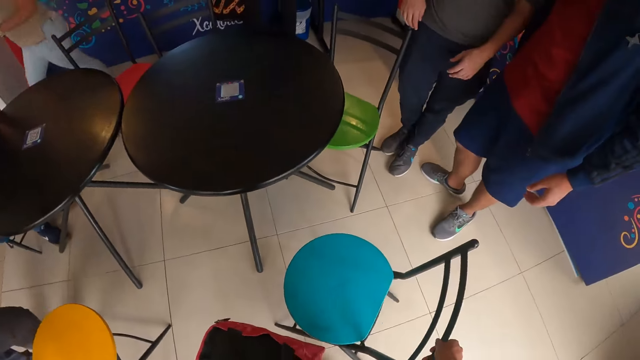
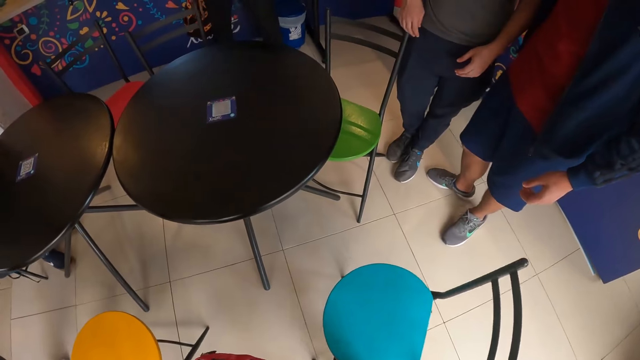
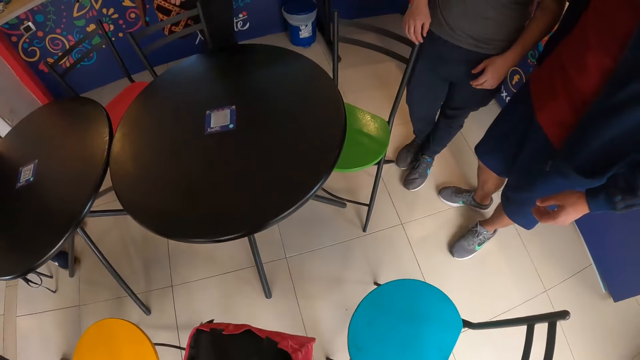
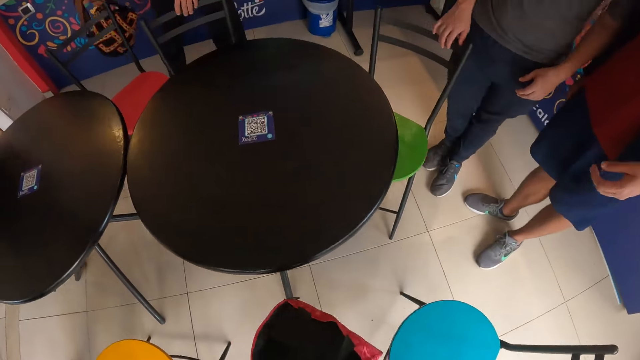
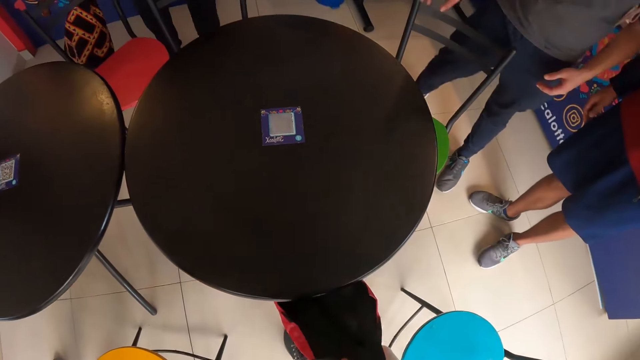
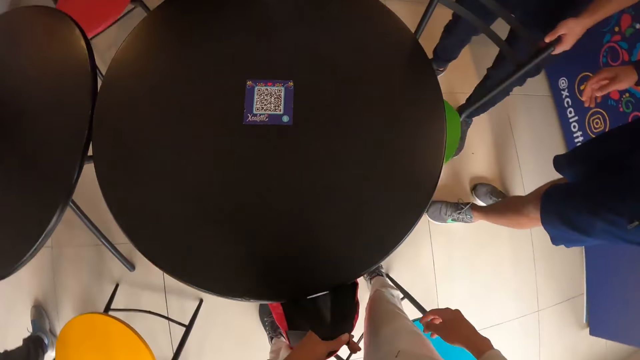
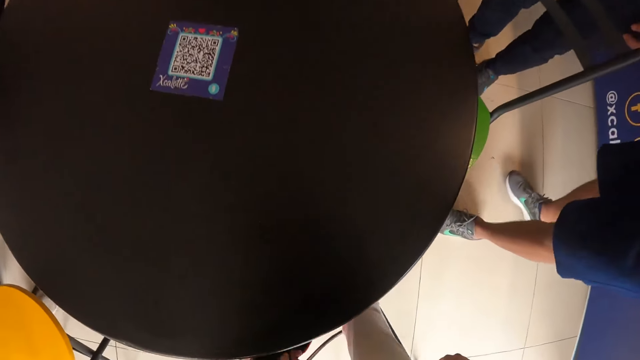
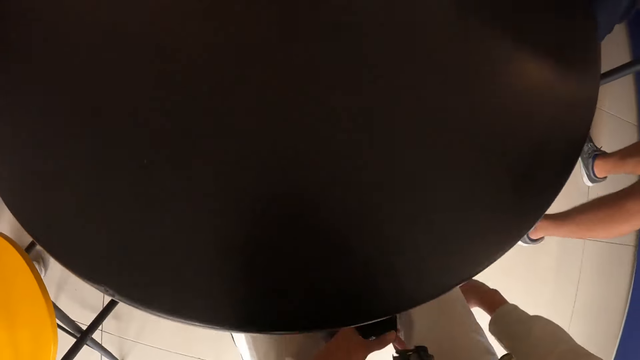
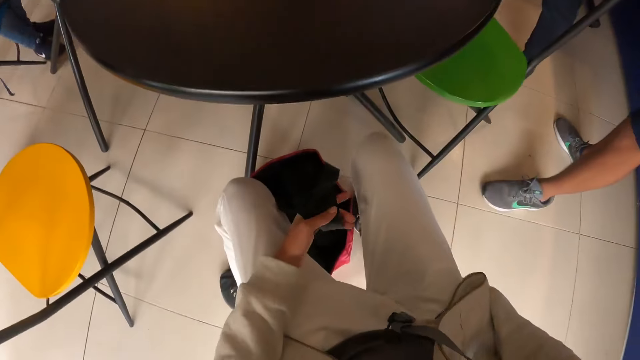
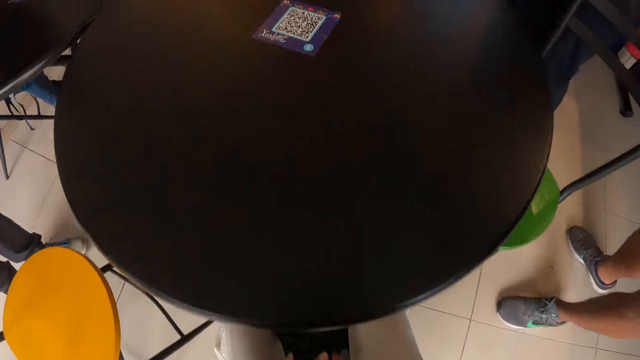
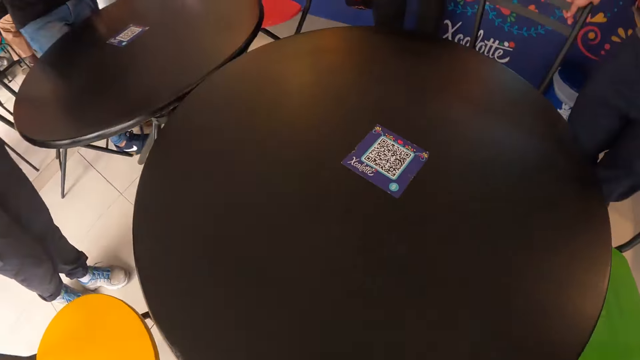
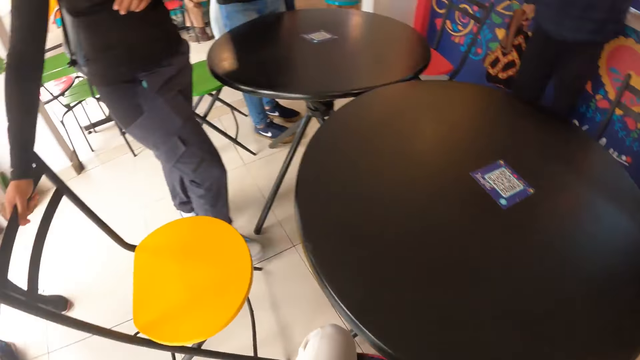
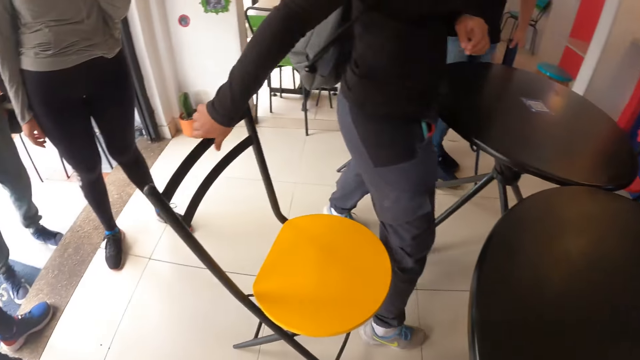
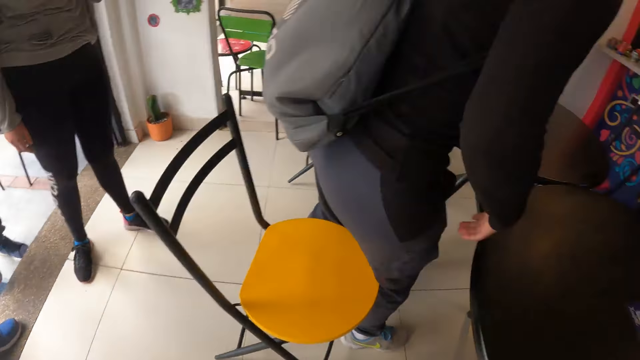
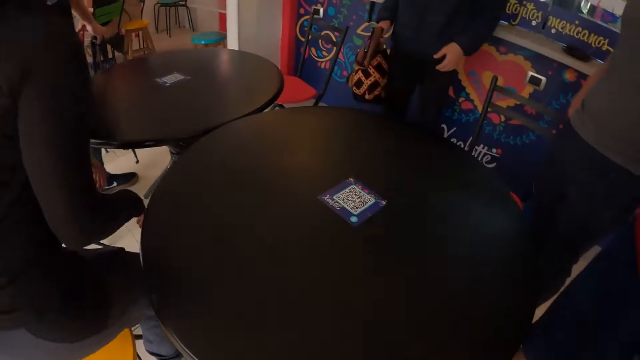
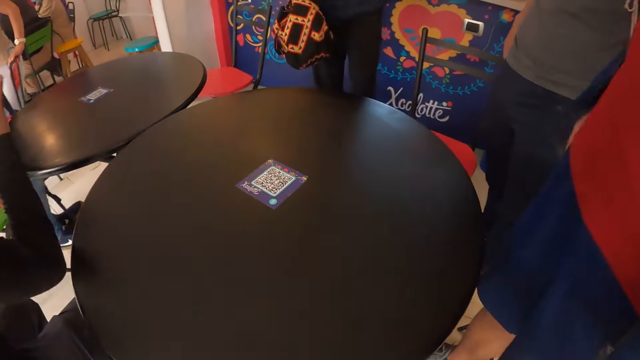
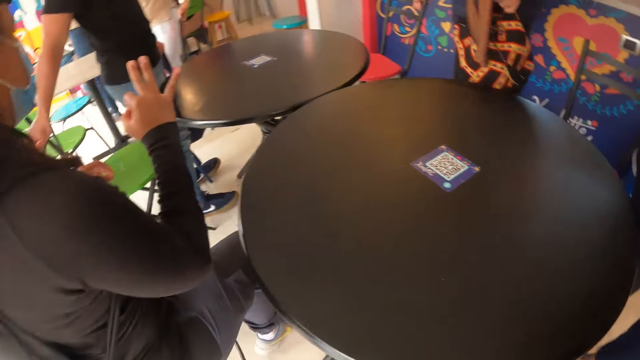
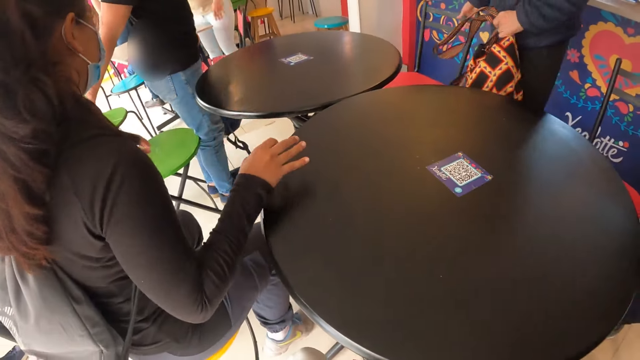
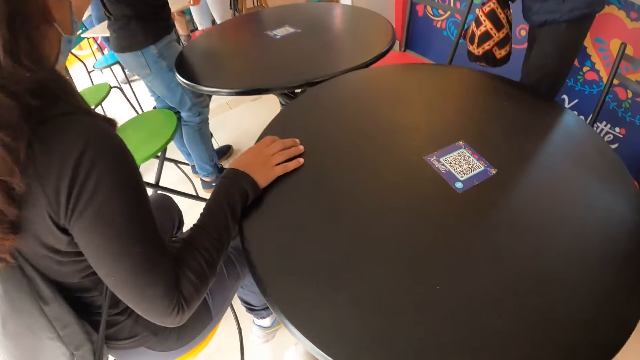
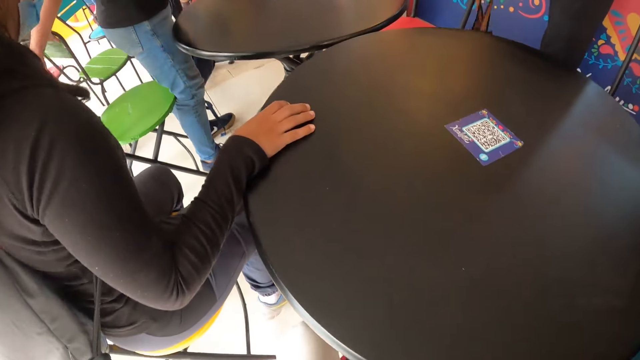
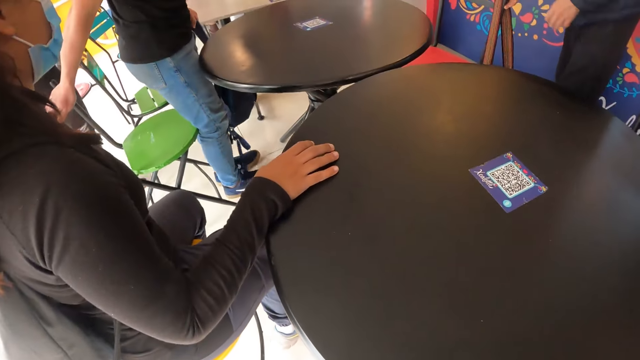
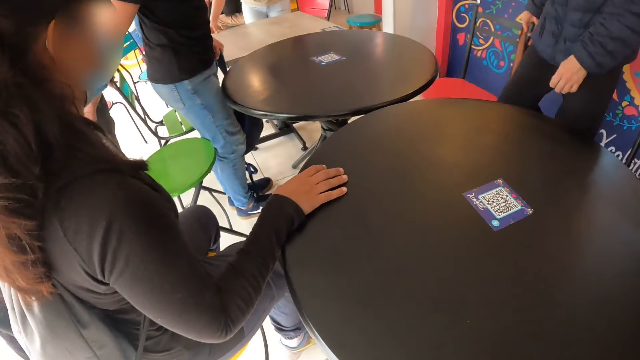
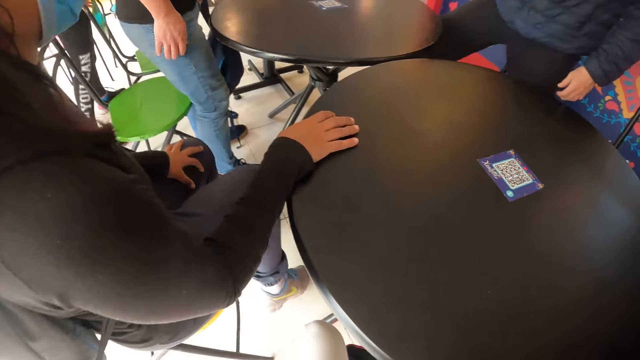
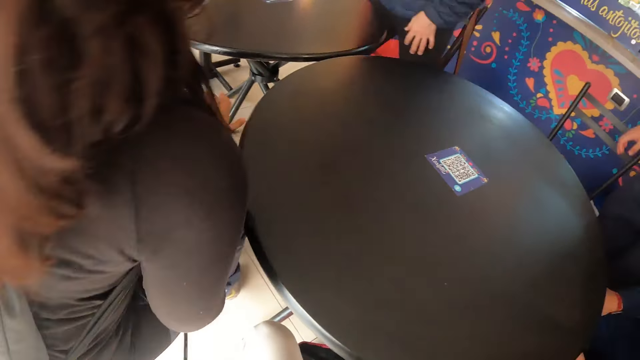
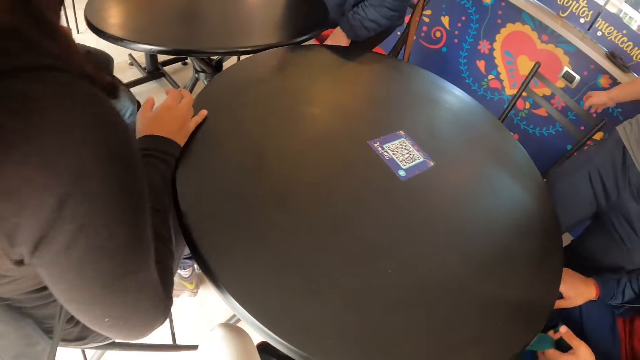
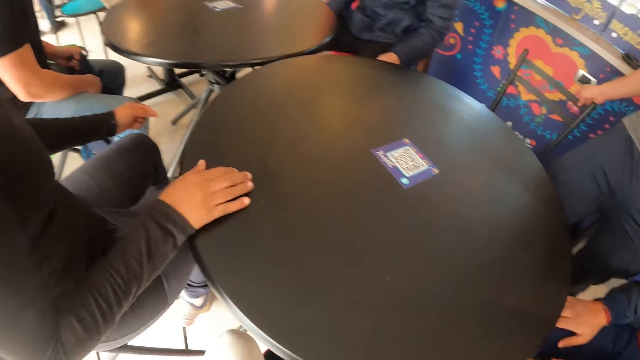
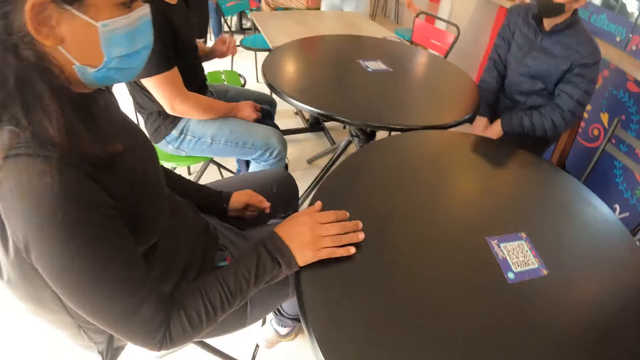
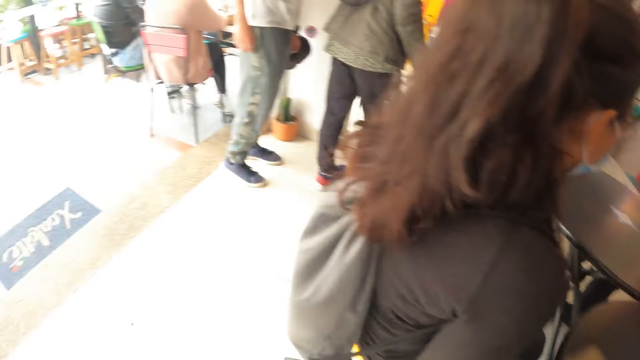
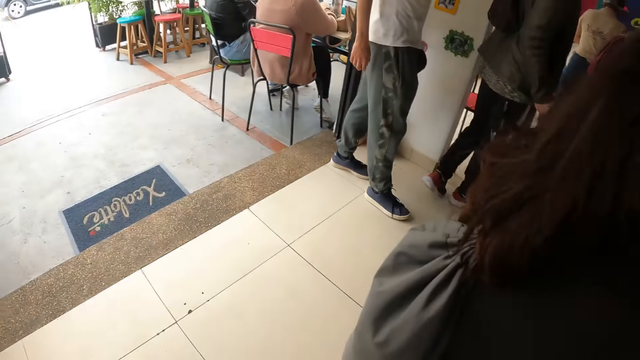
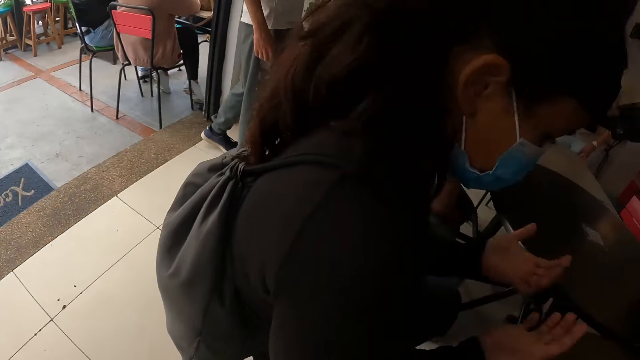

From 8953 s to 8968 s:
The camera wearer pulls a chair. They sit on the chair. A woman sits on a chair. The camera wearer walks around the restaurant.

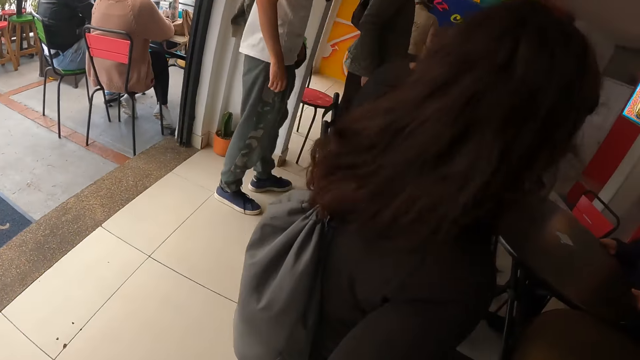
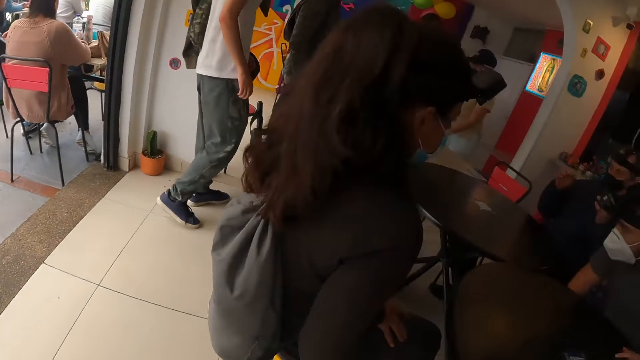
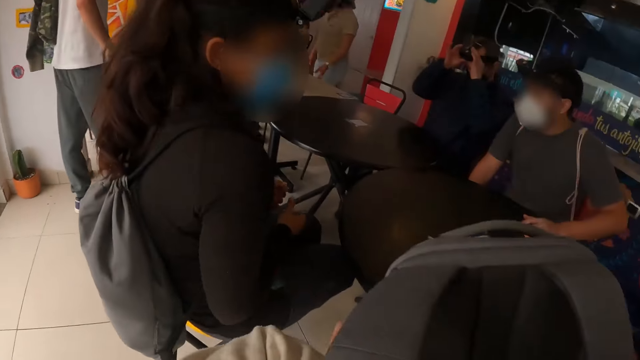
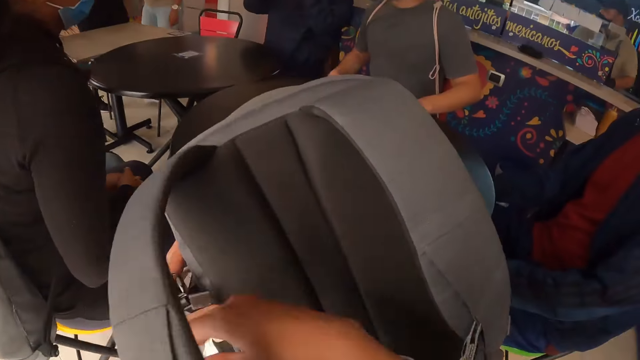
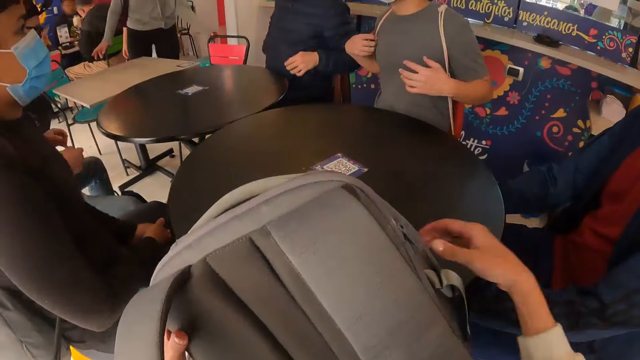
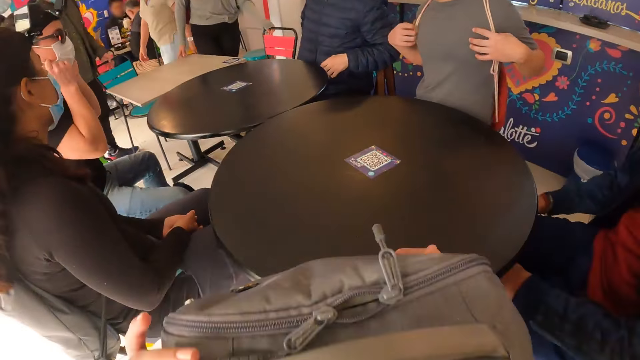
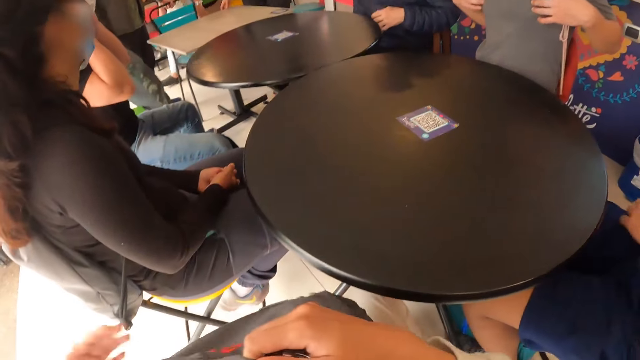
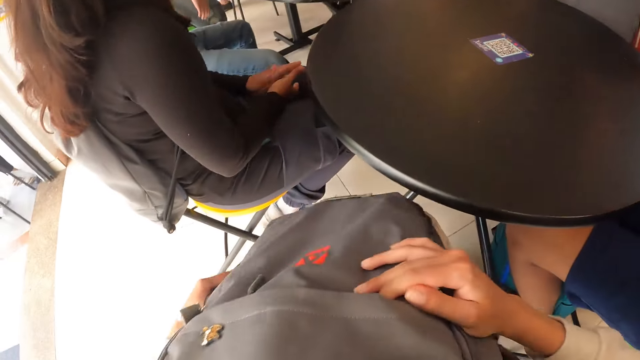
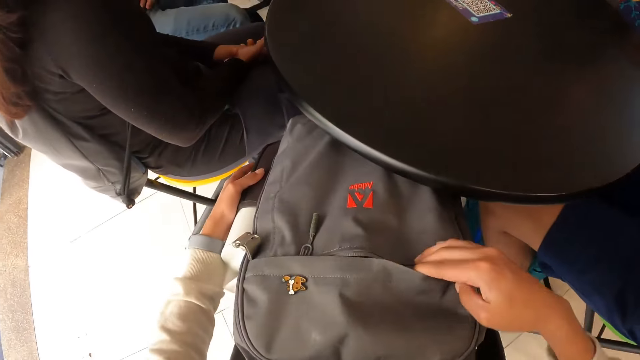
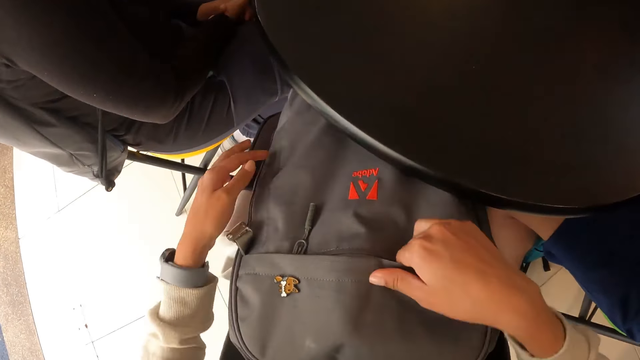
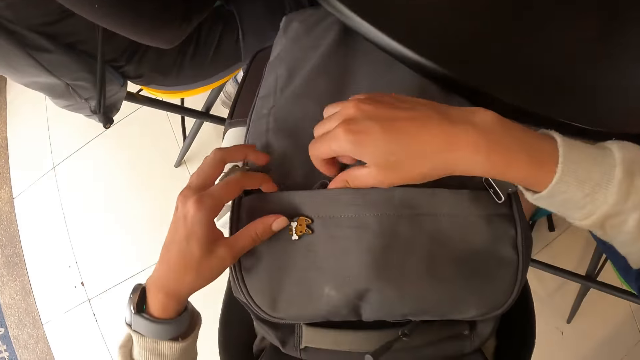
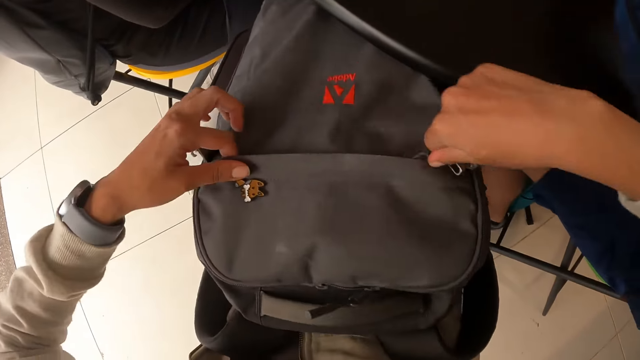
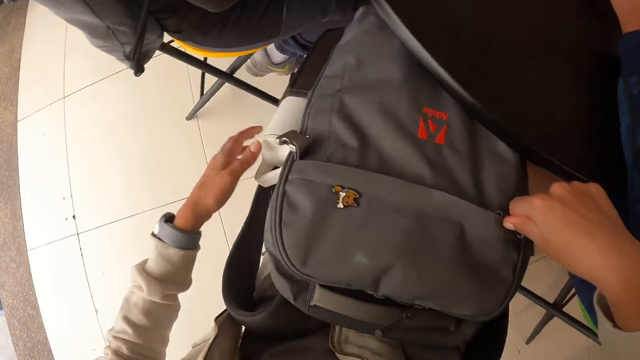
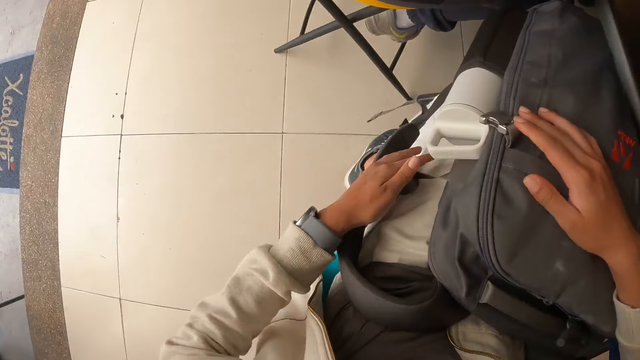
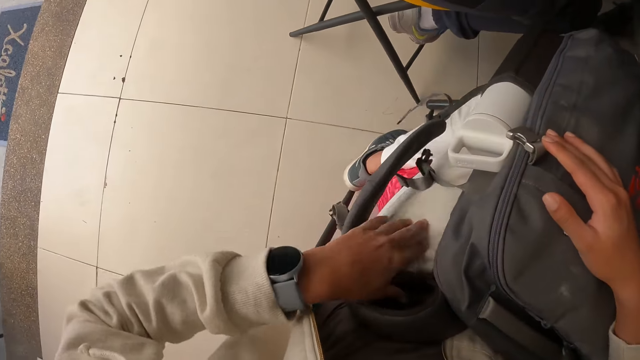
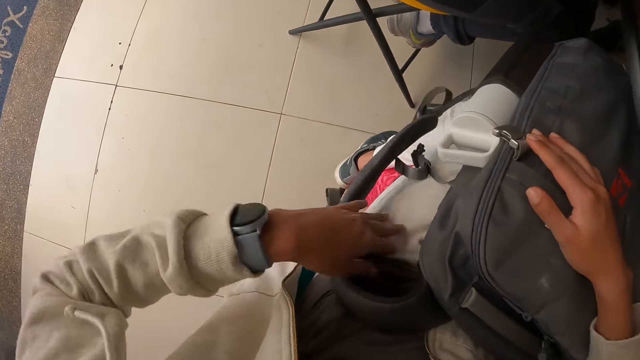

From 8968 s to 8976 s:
The camera wearer holds a bag. They zip the bag. They open the bag.
